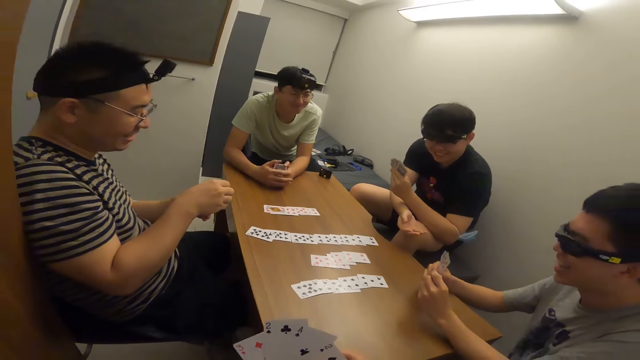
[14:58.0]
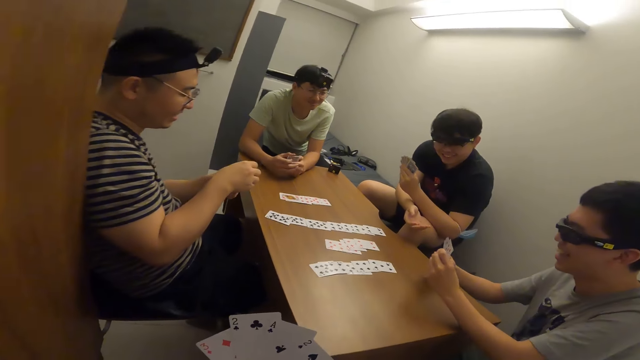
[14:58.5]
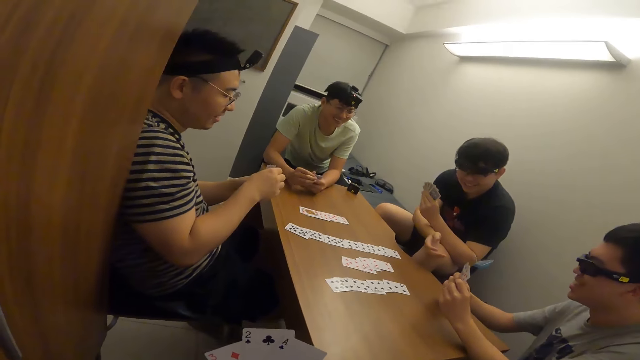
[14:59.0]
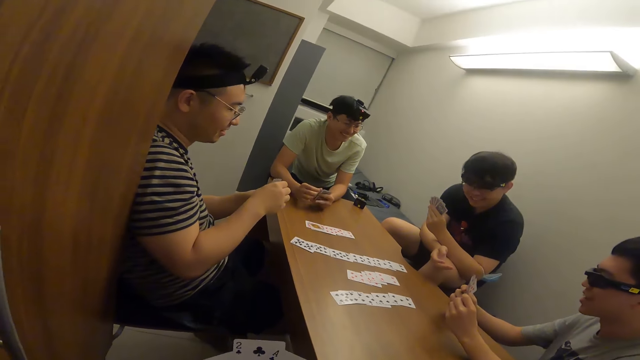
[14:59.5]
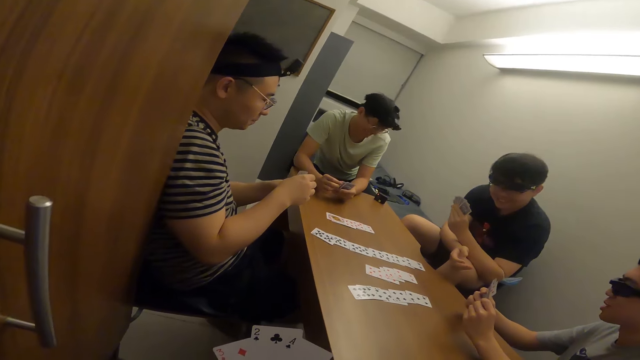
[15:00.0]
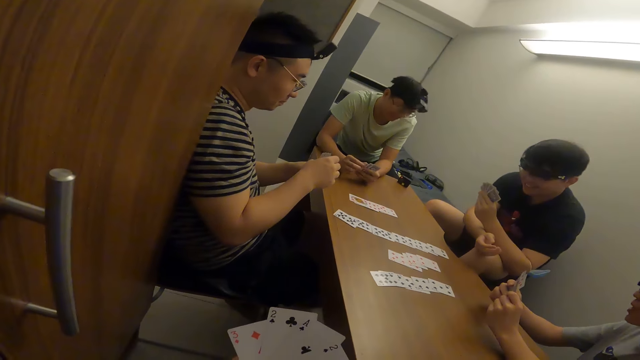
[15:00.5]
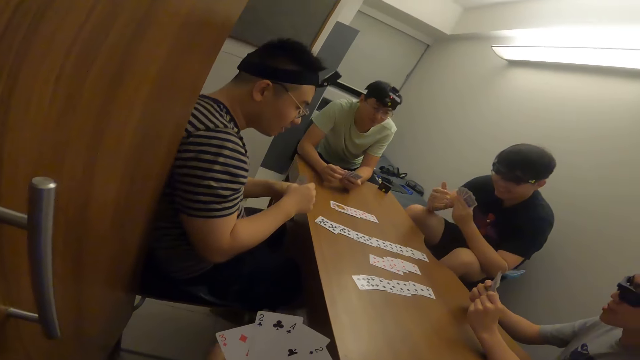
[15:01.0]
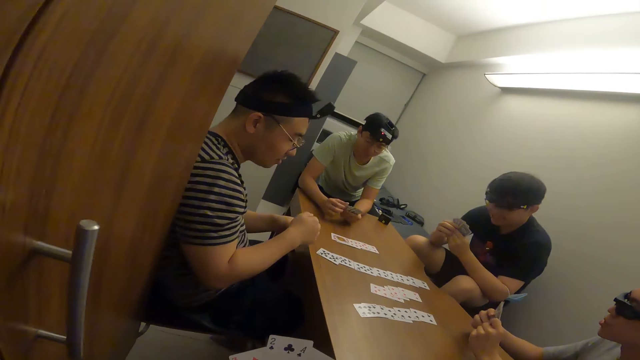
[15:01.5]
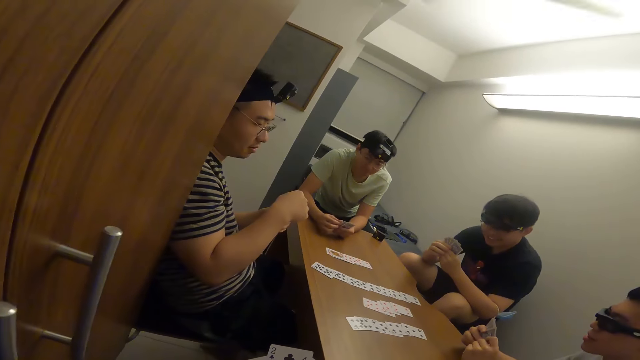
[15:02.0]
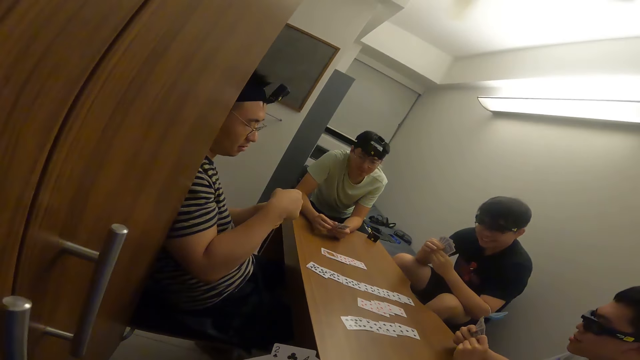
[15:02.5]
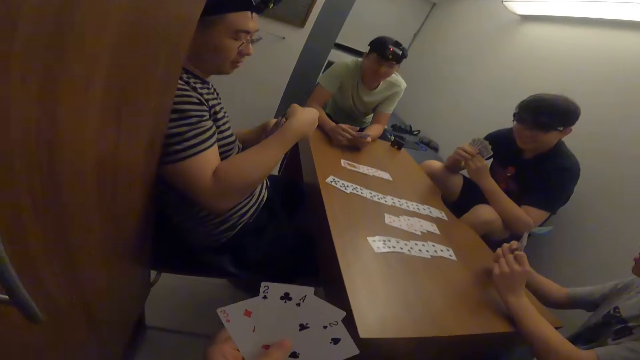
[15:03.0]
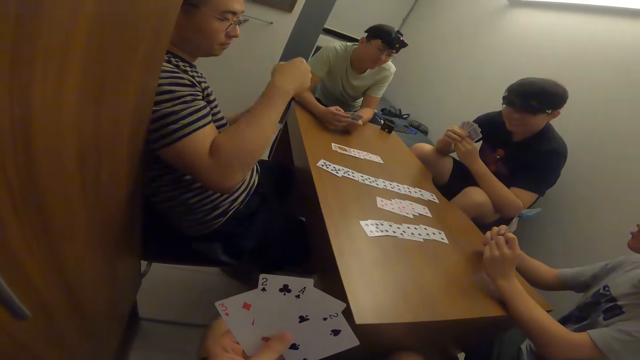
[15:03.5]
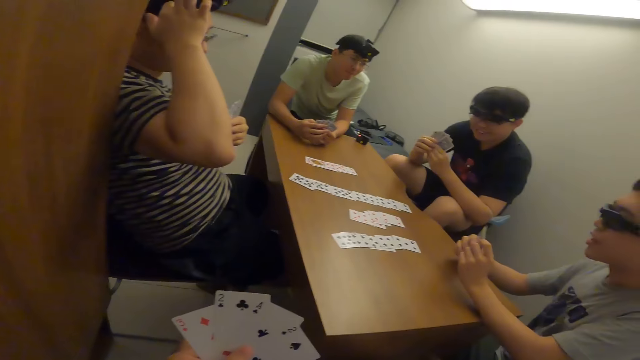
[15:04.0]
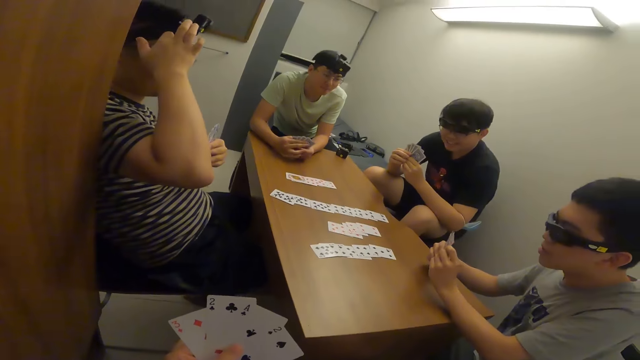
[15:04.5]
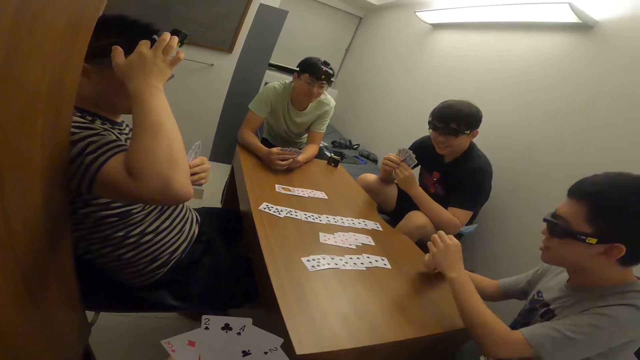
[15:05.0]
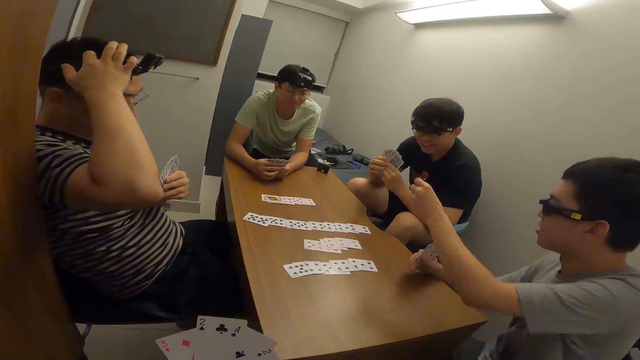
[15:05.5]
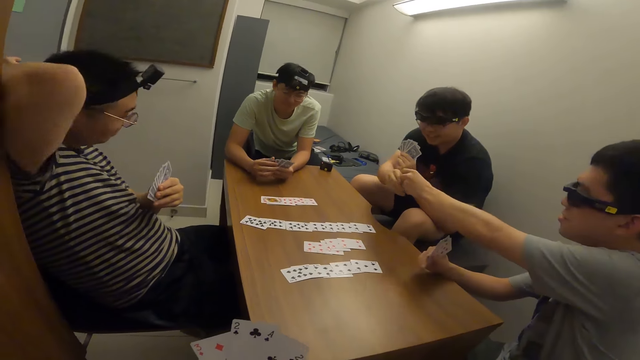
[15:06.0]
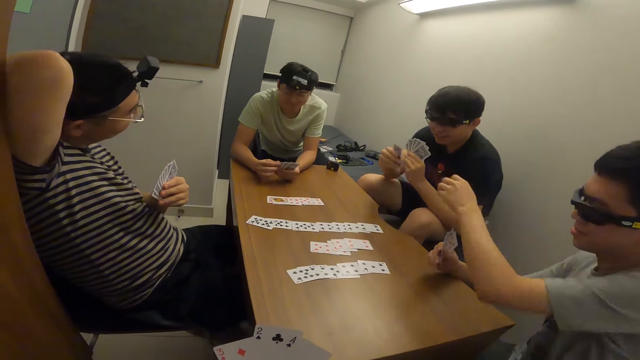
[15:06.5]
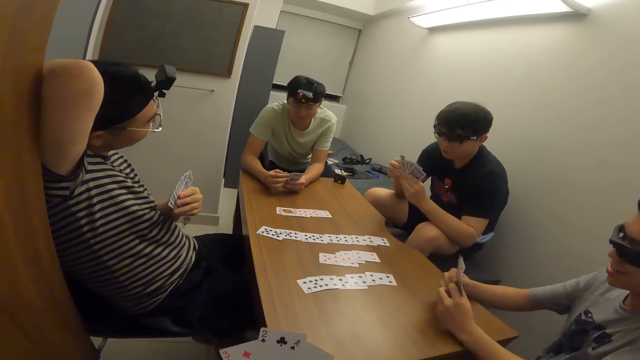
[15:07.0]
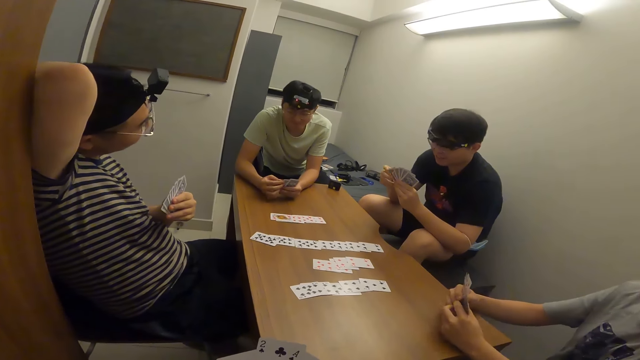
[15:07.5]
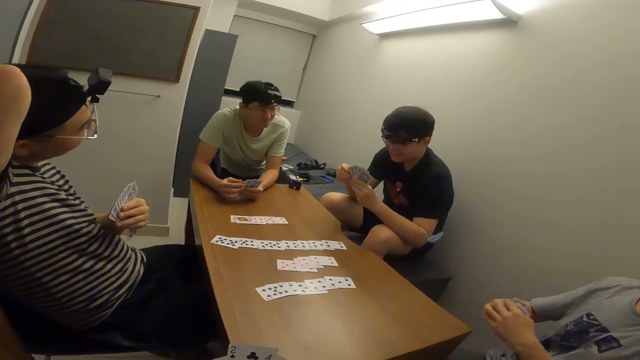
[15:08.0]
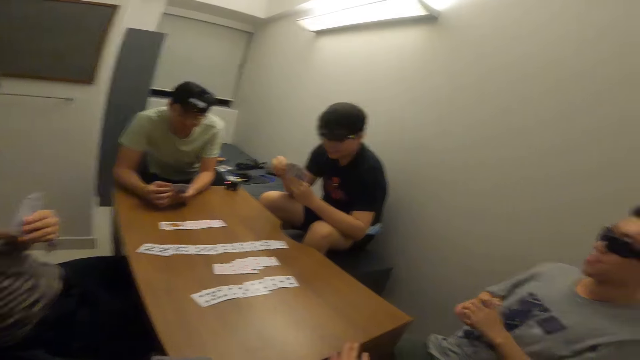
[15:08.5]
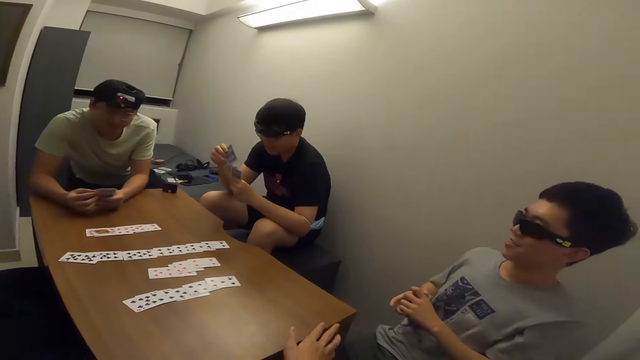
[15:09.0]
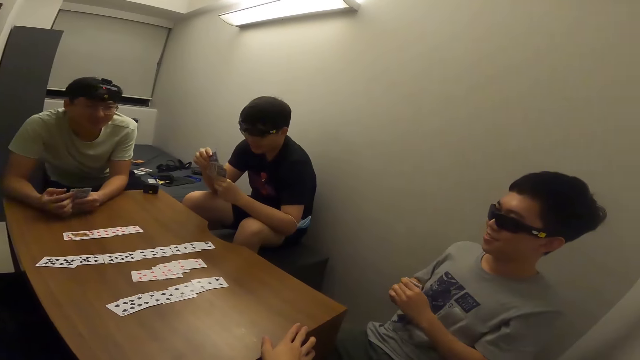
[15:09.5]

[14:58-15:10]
A man gives a card to another man with his right hand.

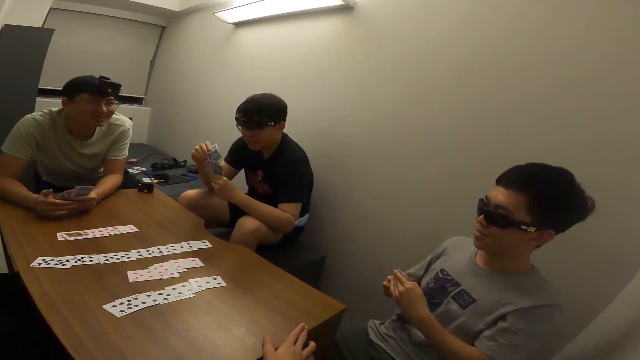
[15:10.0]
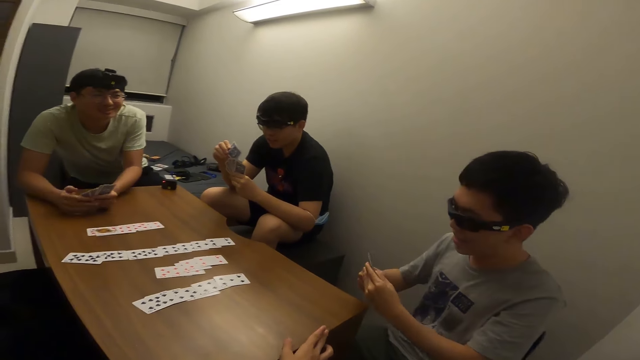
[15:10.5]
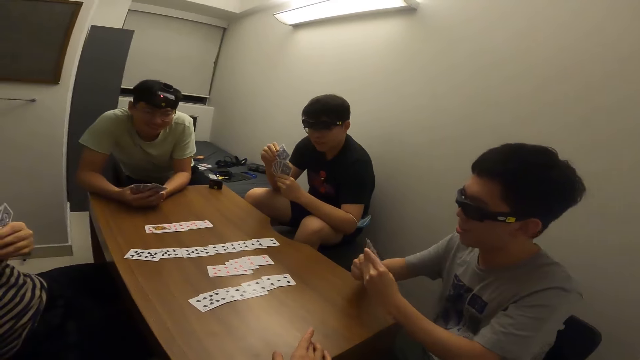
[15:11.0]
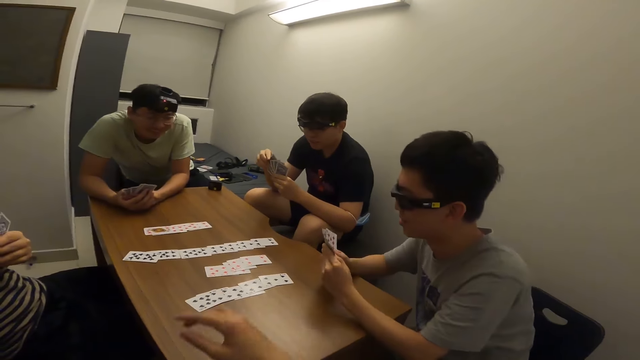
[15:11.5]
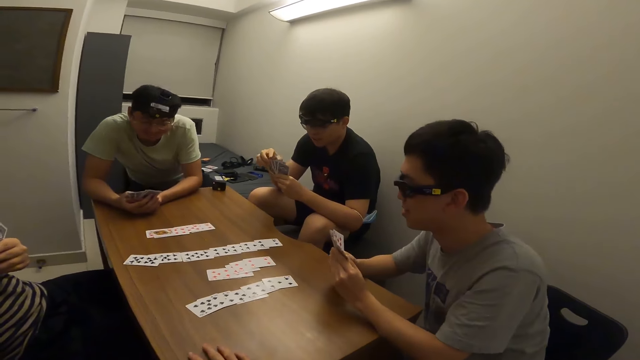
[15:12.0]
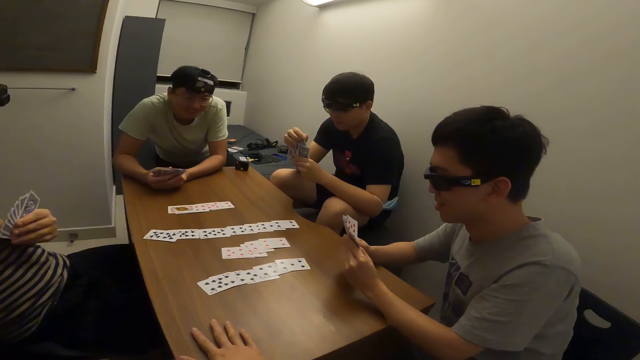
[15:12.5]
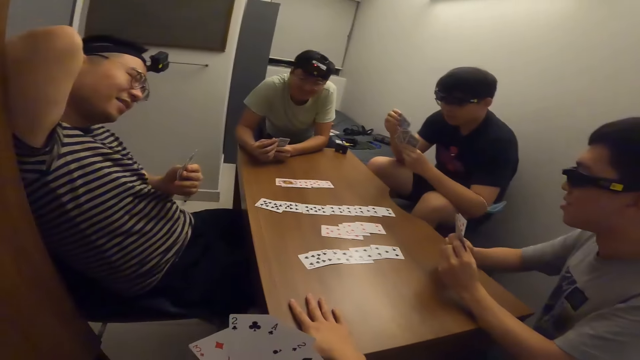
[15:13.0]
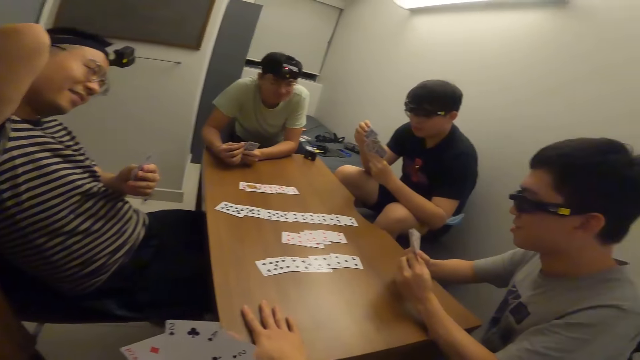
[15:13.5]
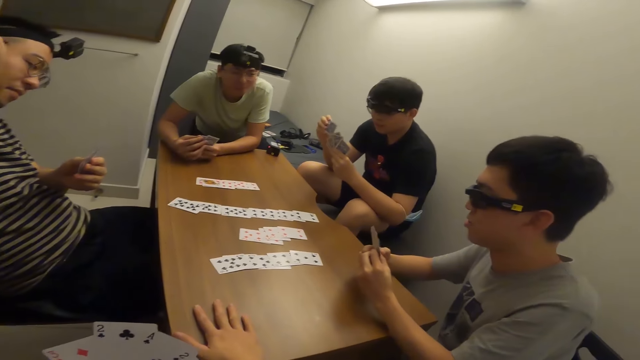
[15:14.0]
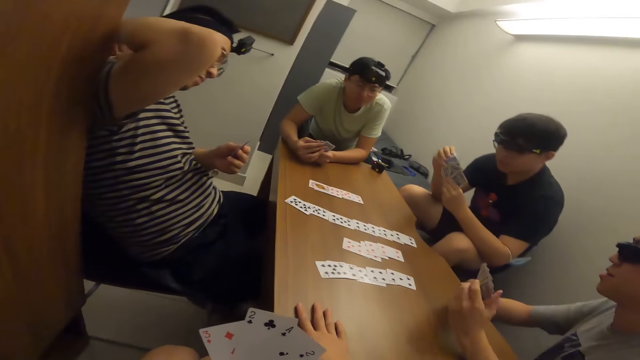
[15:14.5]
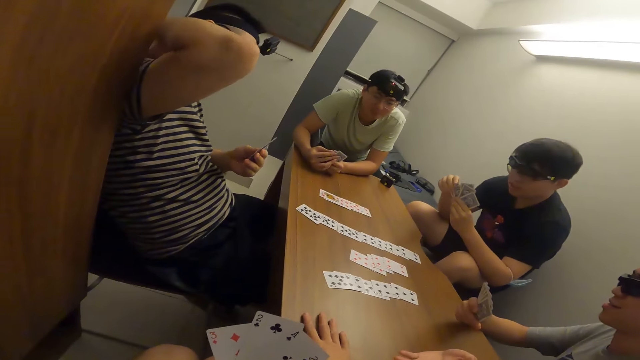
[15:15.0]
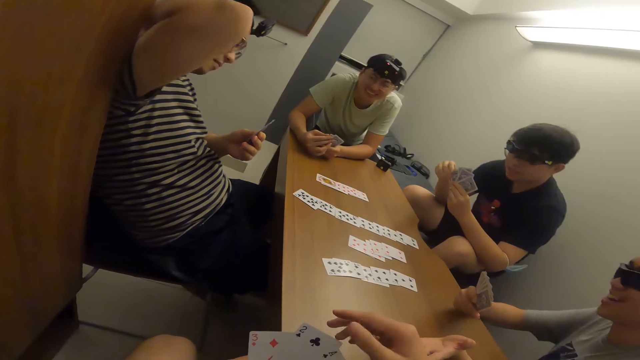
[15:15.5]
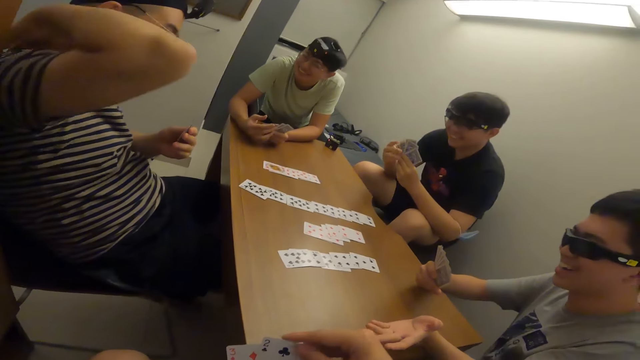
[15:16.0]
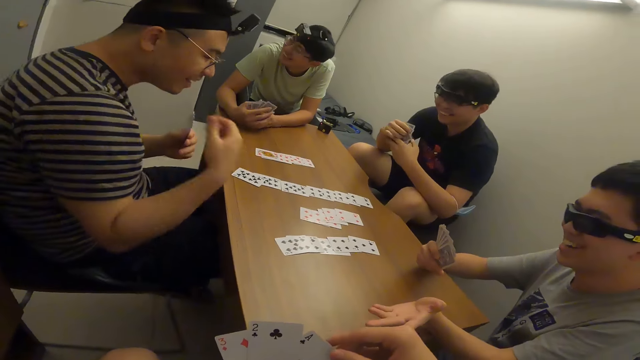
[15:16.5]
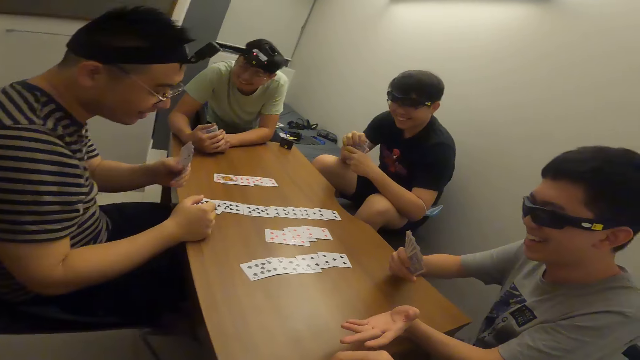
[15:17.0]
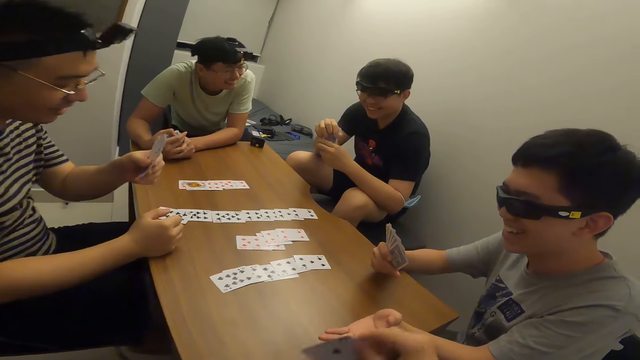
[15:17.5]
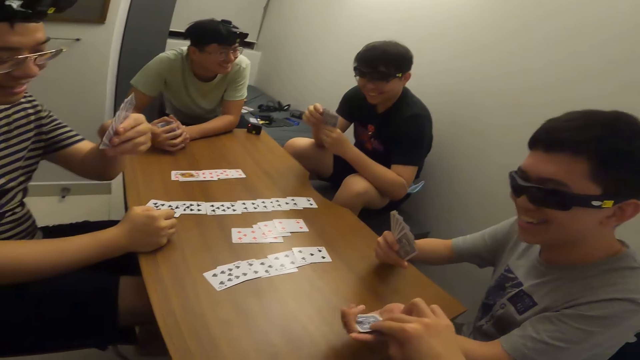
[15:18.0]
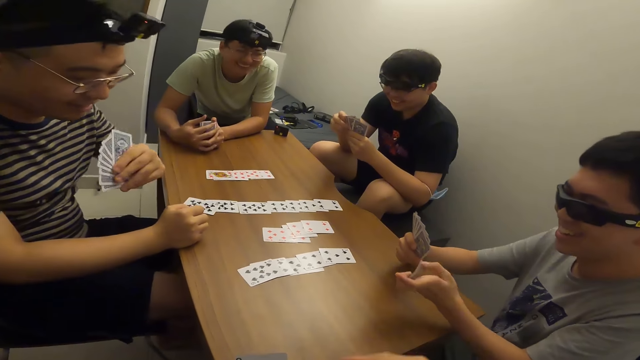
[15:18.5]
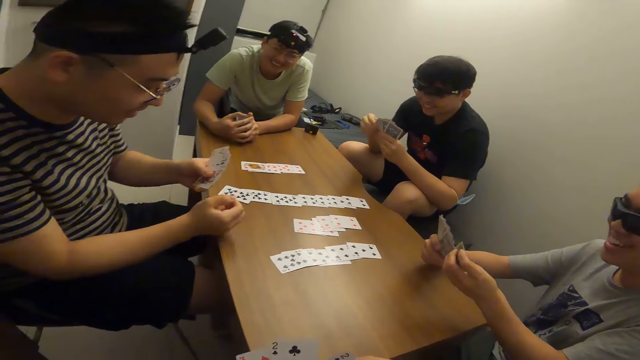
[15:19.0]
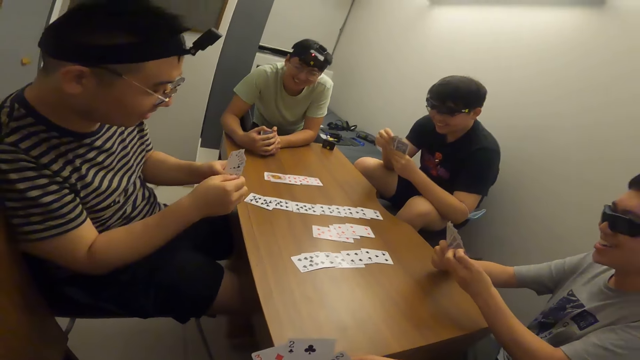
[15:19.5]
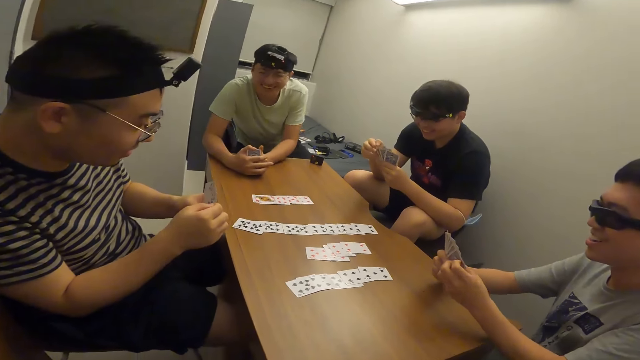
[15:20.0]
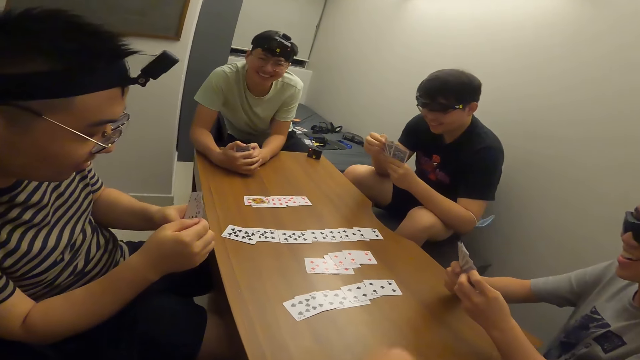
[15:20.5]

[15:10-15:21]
The camera wearer makes a gesture. A person shuffles his cards. The camera wearer passes a card to a man with his right hand.
